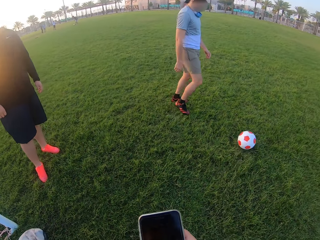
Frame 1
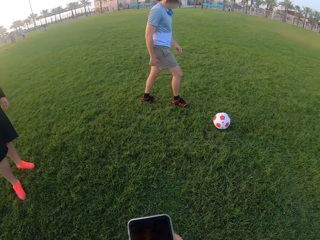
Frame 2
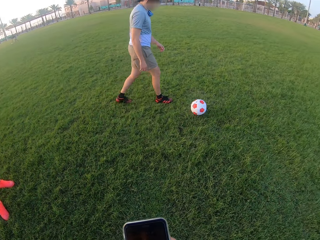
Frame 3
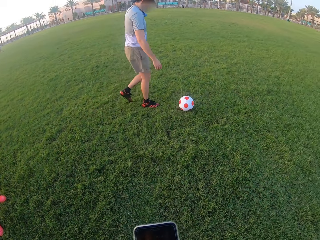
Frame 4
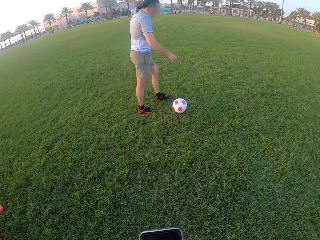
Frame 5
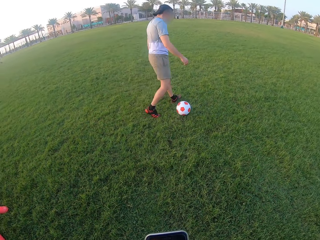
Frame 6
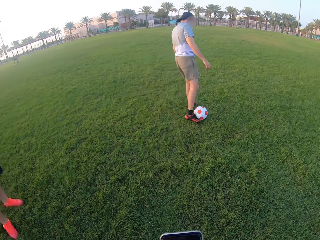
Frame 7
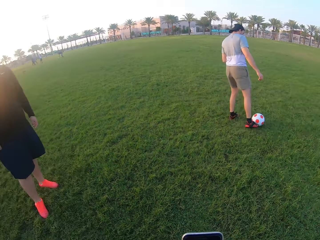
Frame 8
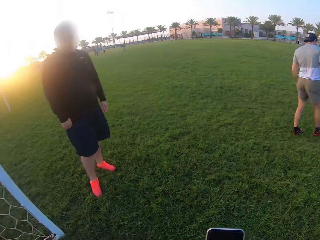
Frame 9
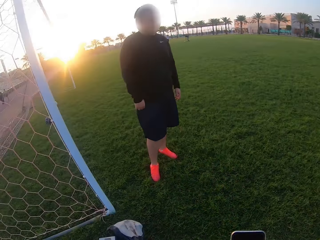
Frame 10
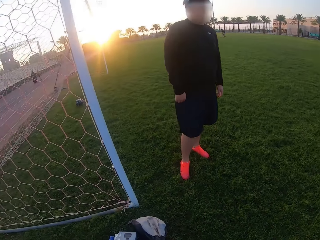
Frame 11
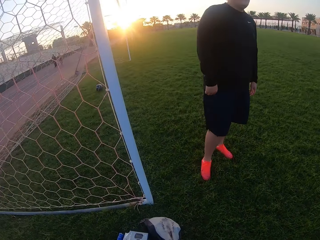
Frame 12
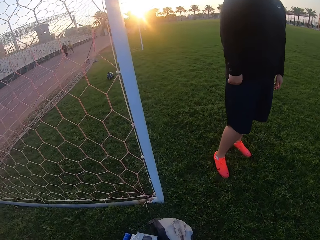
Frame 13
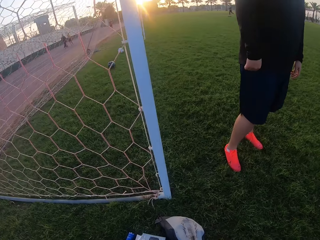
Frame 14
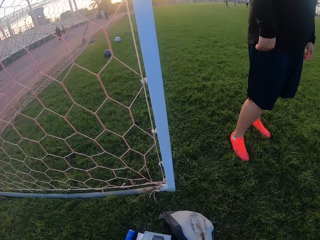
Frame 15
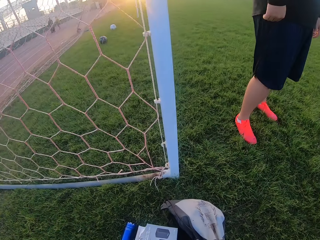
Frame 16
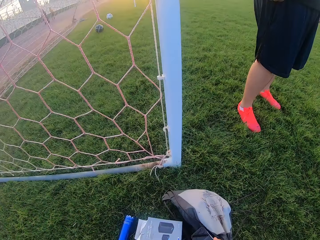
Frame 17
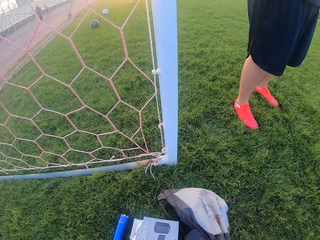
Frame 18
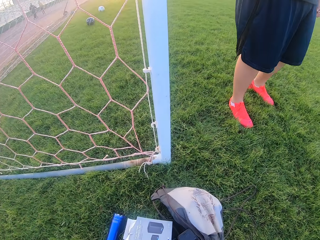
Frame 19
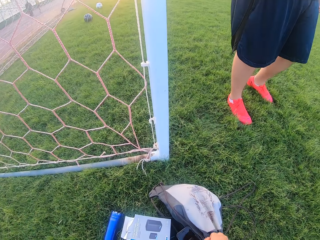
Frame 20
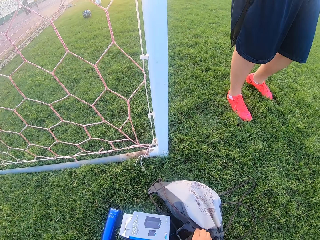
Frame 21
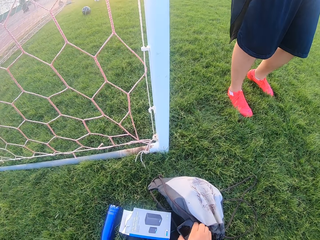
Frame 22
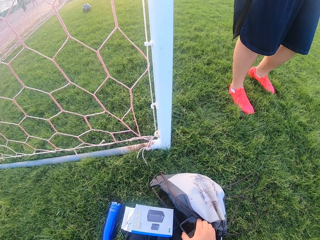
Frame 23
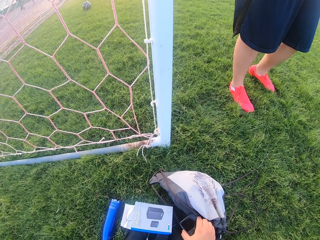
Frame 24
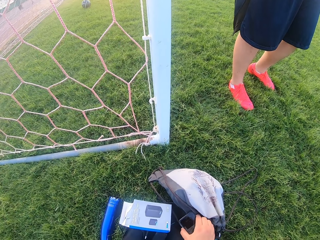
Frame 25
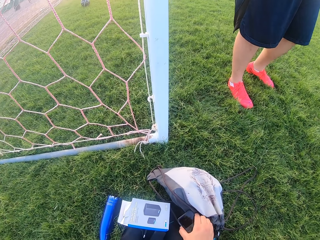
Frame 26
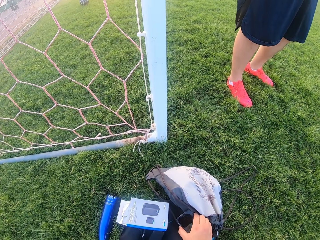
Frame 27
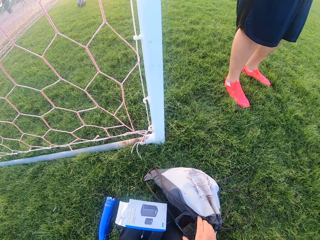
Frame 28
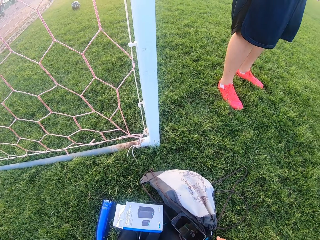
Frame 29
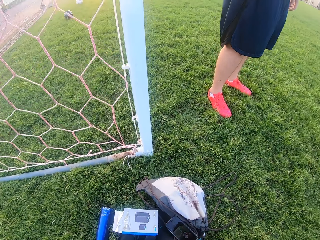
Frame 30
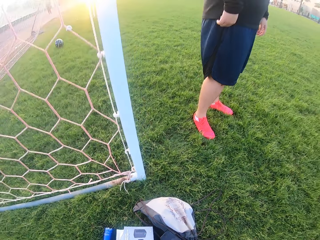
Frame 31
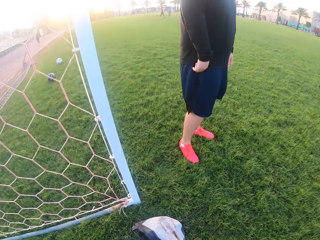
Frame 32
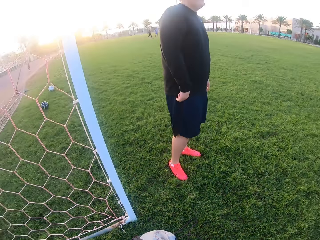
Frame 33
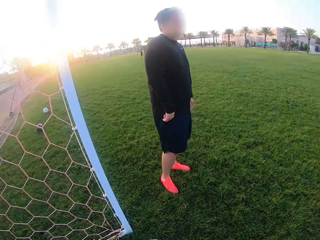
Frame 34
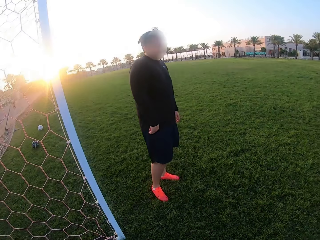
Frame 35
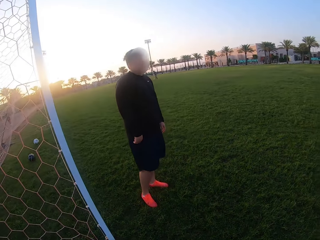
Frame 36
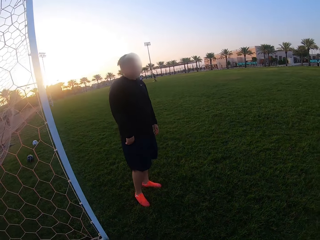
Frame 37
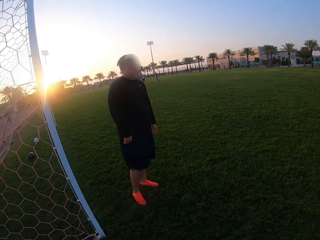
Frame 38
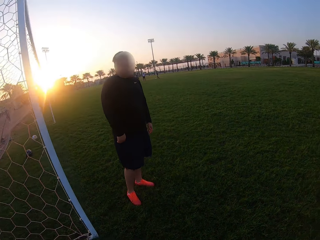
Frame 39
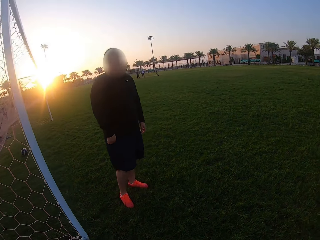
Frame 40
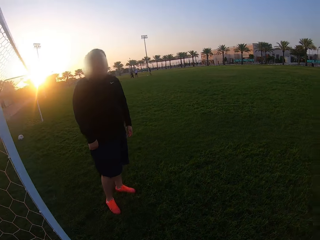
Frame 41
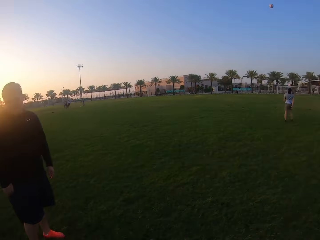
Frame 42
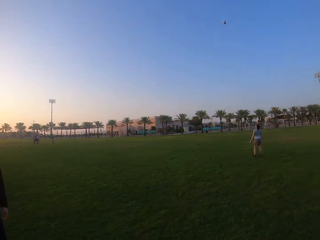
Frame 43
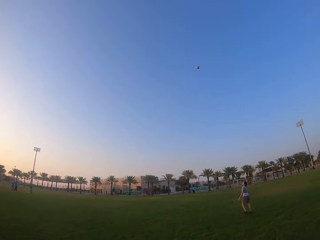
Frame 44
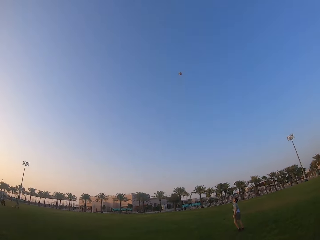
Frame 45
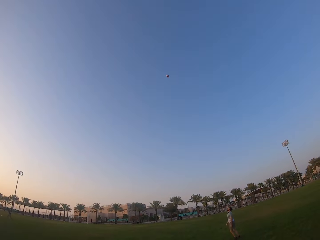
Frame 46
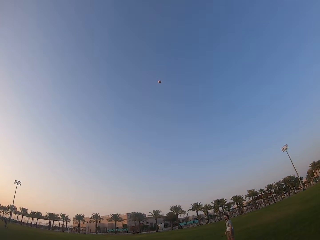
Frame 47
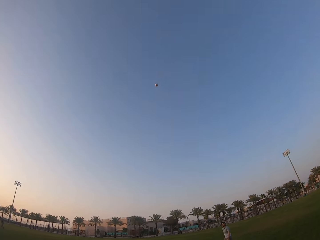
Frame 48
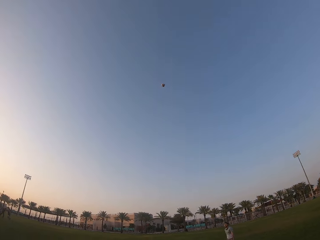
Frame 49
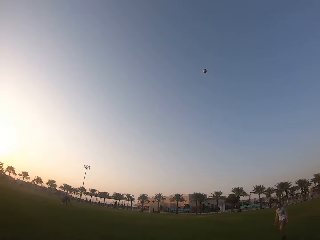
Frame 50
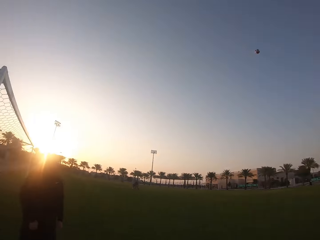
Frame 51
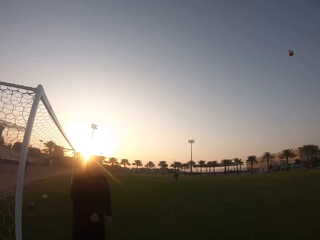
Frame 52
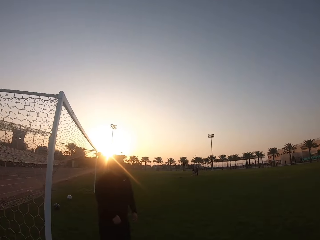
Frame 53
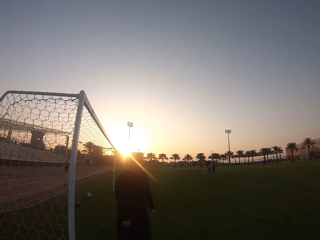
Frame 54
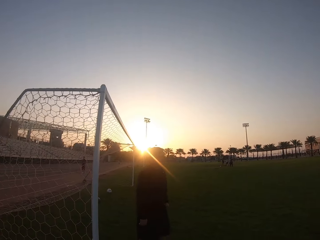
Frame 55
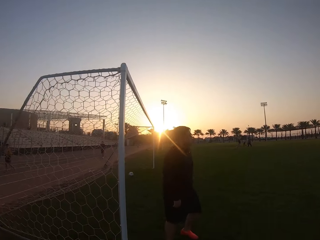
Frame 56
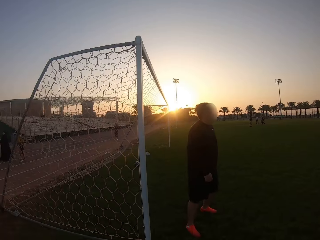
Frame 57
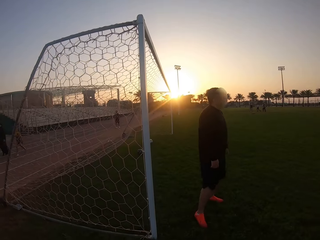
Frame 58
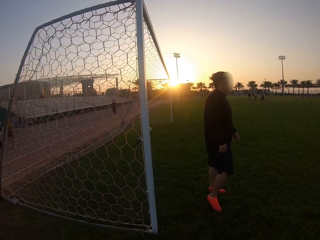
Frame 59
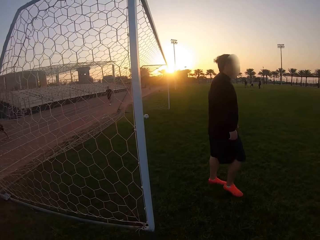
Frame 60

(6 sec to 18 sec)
The camera wearer kicks the ball. A man takes the ball. The camera wearer turns around. They are holding the phone. They put the phone on the ground. They look around.

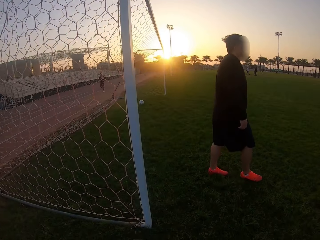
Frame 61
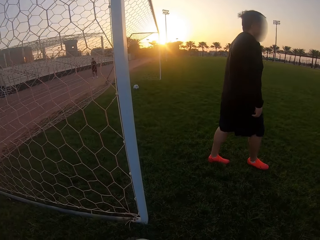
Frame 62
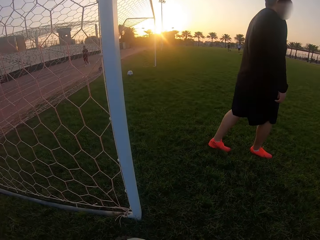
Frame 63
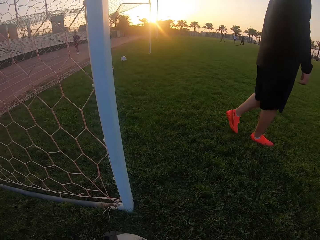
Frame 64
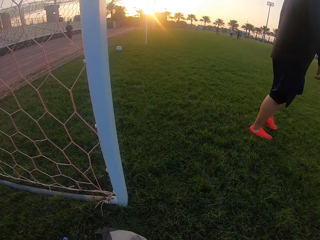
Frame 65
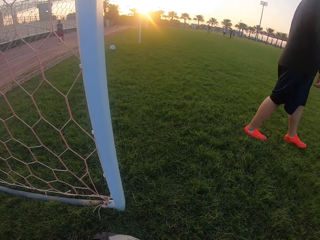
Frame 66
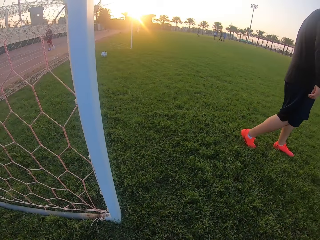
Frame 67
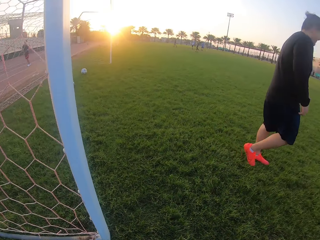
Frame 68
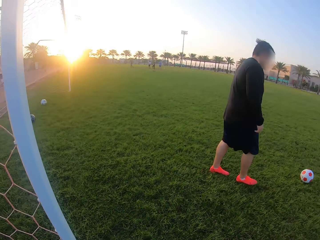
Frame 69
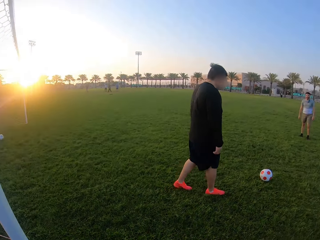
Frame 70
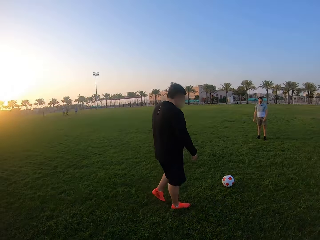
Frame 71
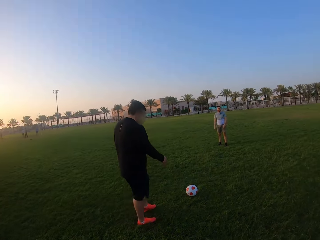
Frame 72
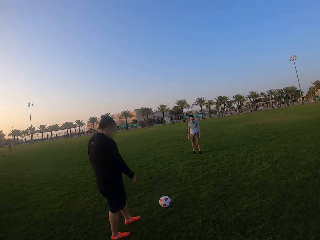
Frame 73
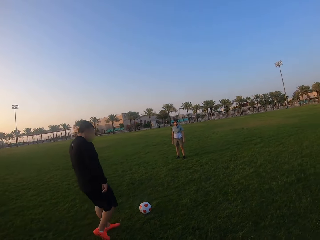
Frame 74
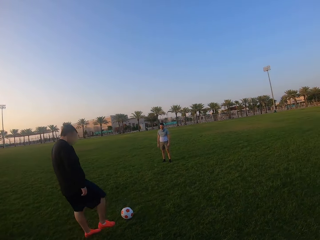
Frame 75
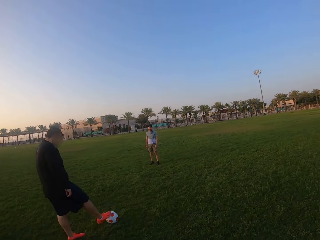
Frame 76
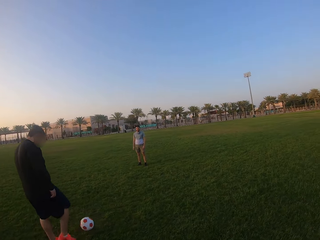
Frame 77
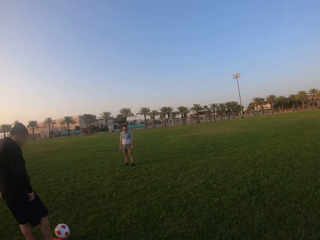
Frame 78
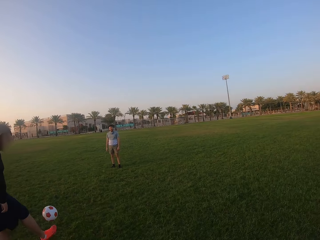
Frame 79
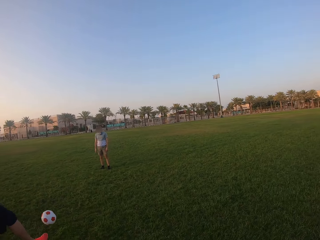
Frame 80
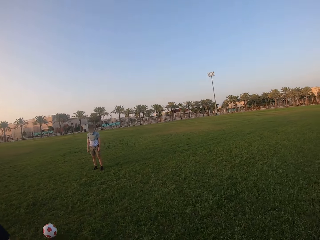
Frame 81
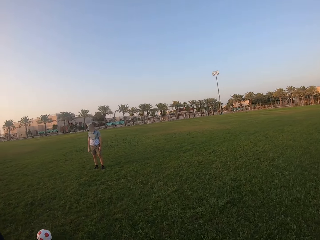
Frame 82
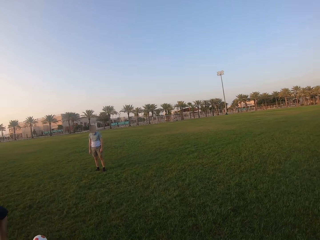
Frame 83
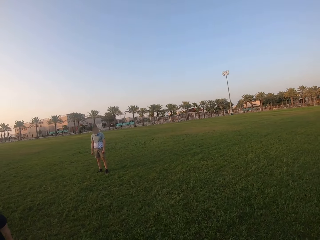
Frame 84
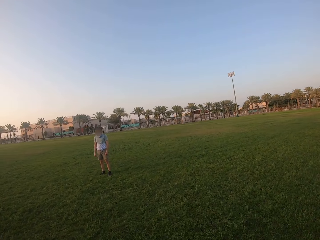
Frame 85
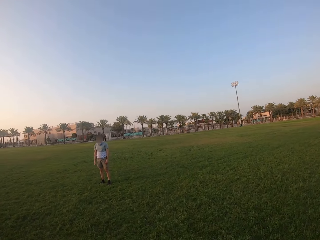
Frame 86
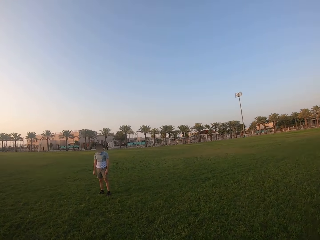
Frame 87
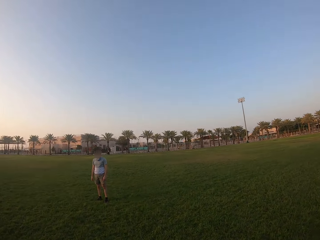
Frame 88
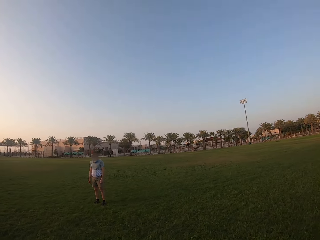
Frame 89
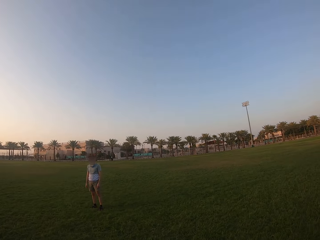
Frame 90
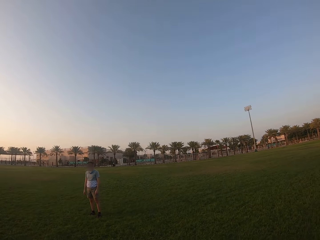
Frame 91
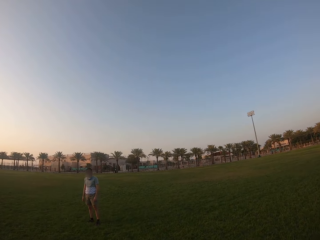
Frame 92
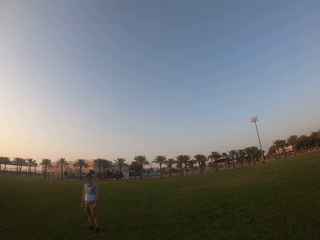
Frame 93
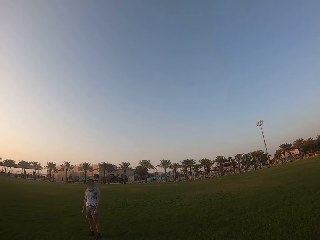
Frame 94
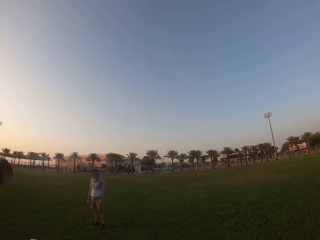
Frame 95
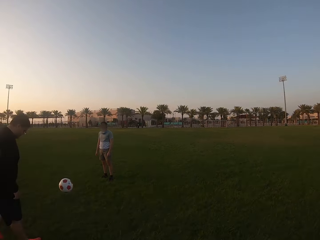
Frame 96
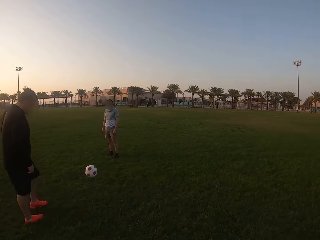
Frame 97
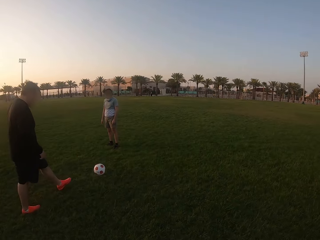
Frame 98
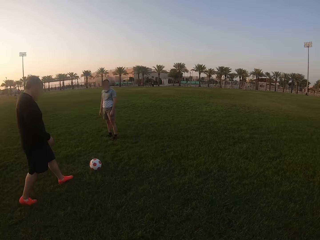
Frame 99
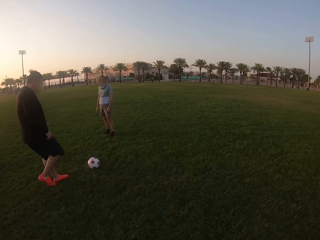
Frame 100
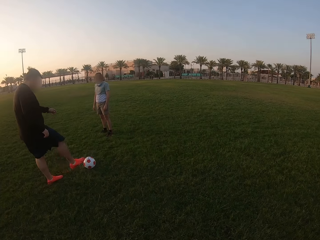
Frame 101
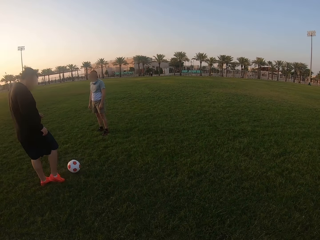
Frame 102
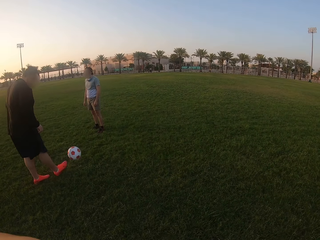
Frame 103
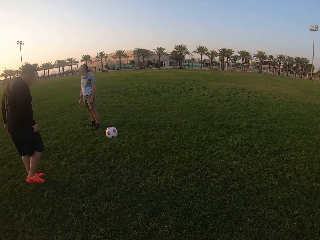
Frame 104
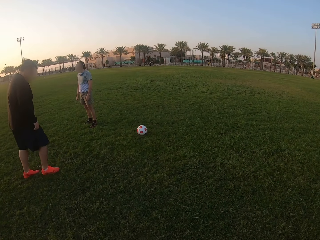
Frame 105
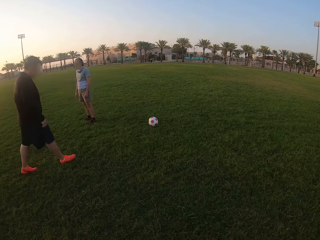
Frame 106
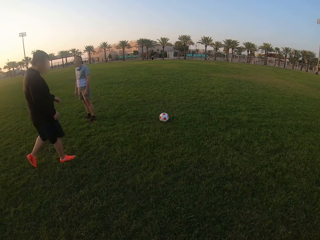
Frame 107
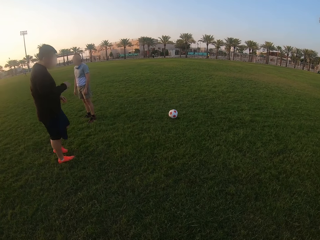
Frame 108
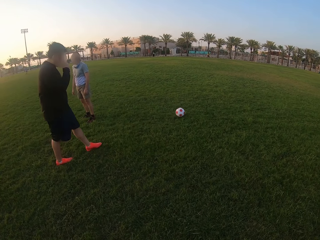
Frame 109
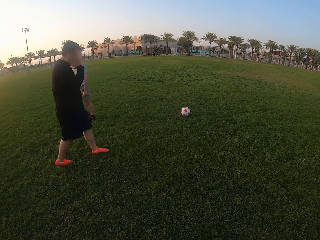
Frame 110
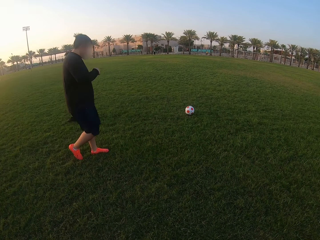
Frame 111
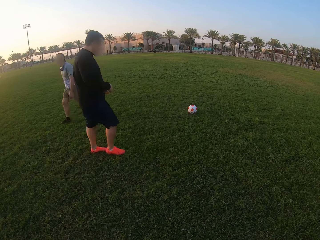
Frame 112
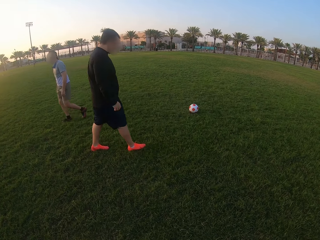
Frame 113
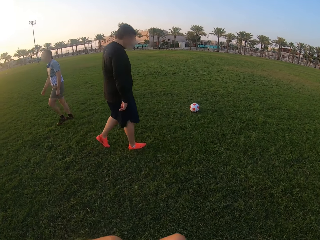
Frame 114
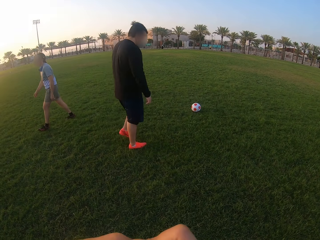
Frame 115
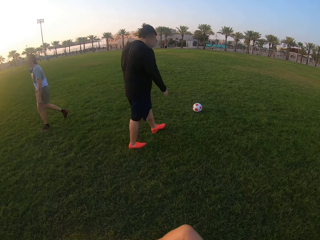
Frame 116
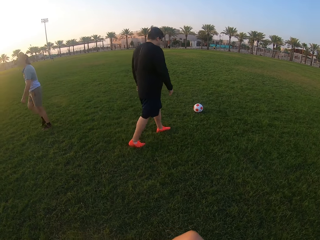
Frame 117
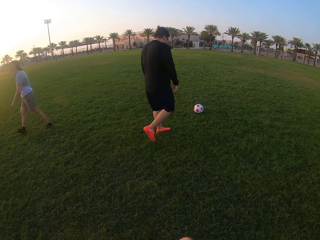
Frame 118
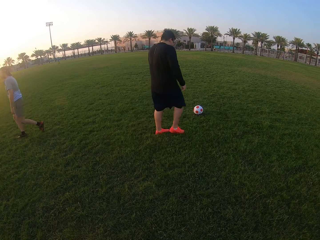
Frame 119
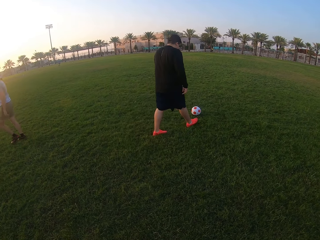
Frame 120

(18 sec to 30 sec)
A man kicks the ball. The camera wearer moves around the field. The man kicks the ball around the field. Another man moves around the field.
